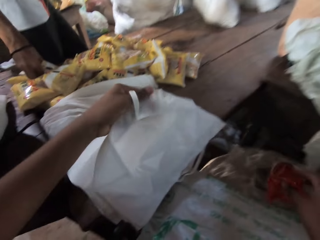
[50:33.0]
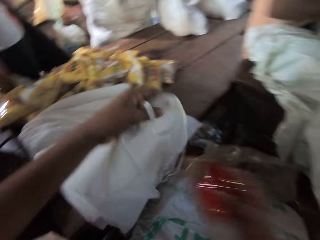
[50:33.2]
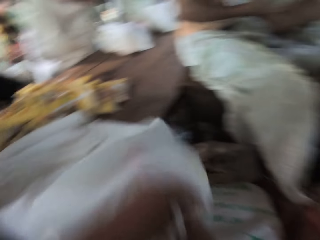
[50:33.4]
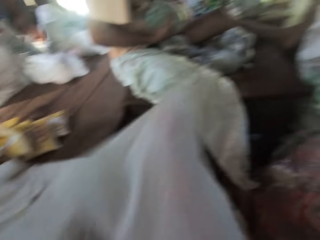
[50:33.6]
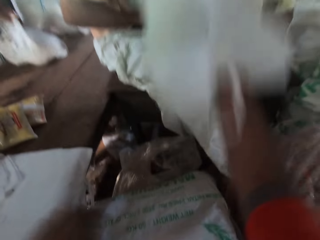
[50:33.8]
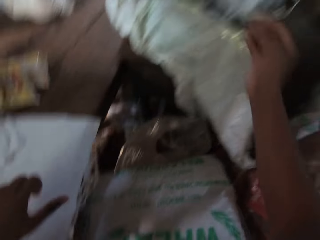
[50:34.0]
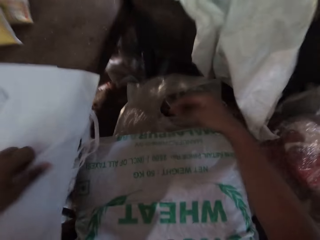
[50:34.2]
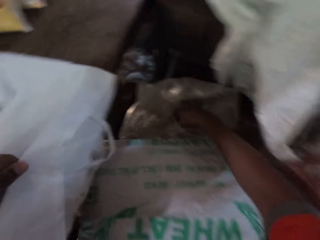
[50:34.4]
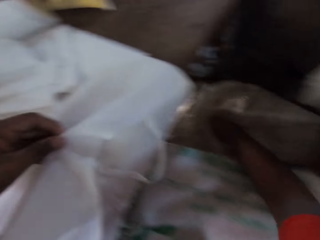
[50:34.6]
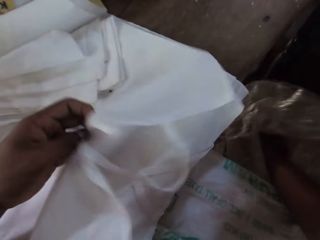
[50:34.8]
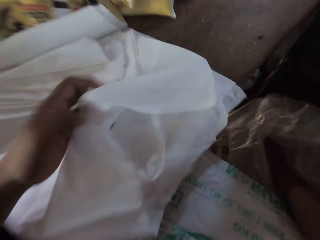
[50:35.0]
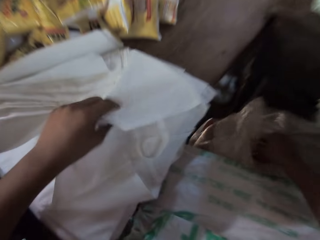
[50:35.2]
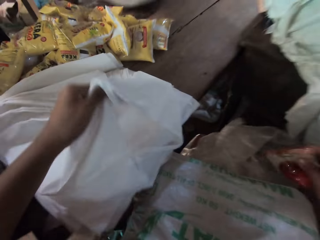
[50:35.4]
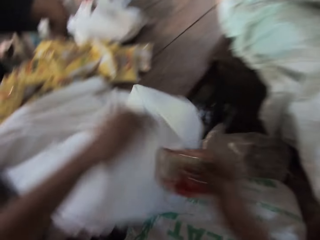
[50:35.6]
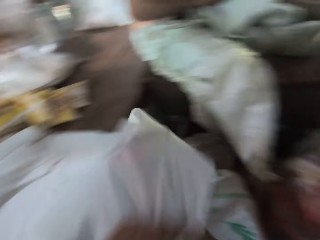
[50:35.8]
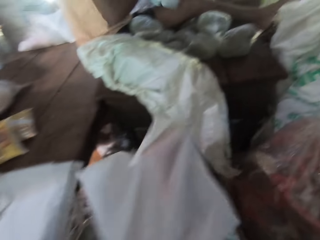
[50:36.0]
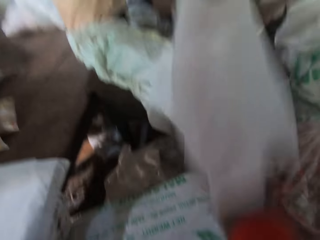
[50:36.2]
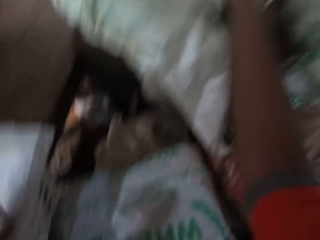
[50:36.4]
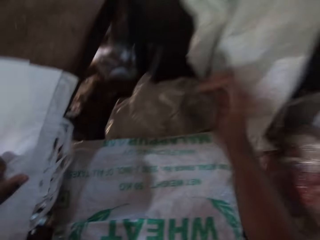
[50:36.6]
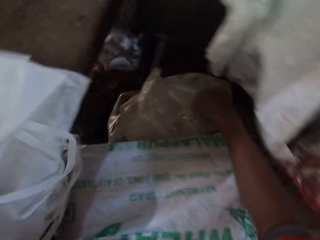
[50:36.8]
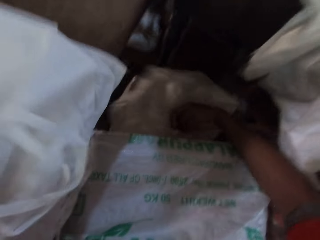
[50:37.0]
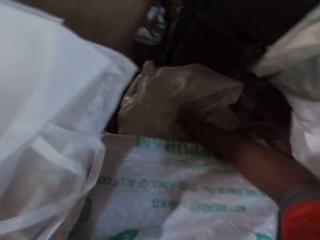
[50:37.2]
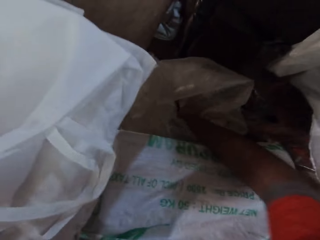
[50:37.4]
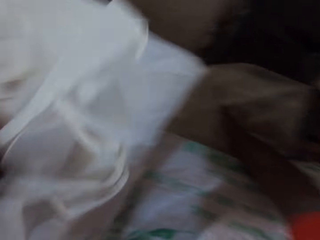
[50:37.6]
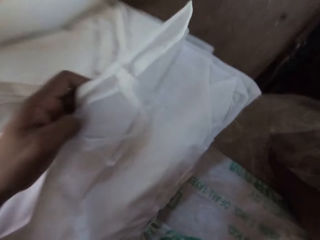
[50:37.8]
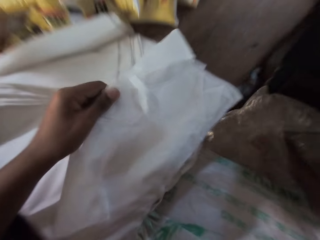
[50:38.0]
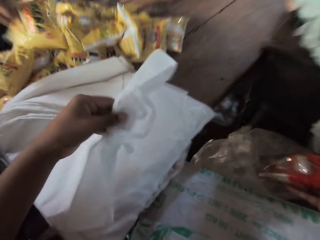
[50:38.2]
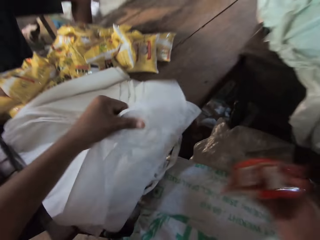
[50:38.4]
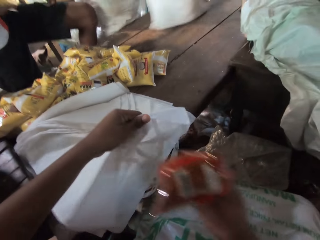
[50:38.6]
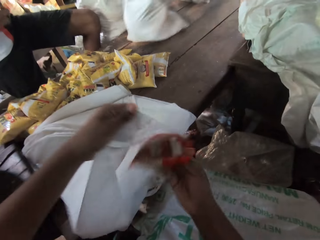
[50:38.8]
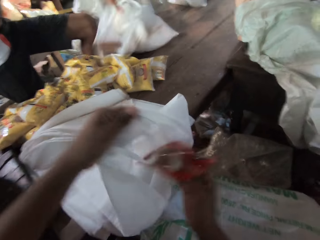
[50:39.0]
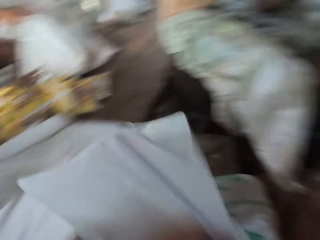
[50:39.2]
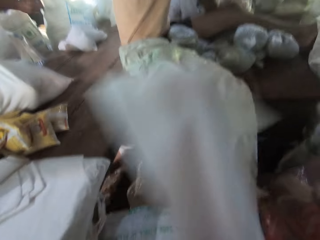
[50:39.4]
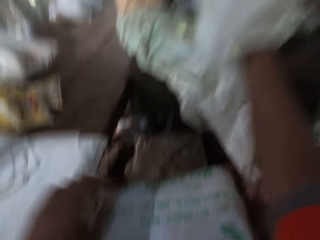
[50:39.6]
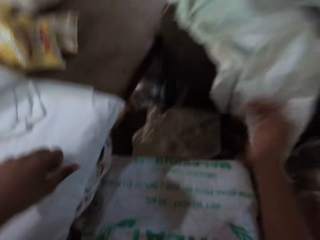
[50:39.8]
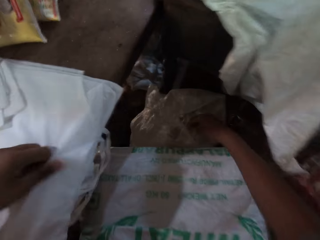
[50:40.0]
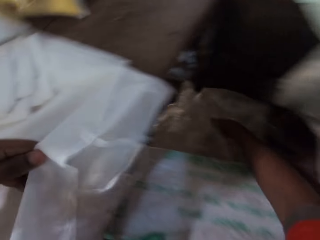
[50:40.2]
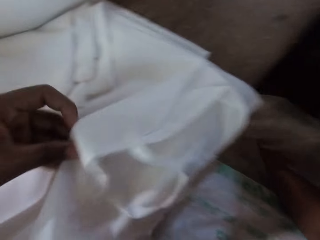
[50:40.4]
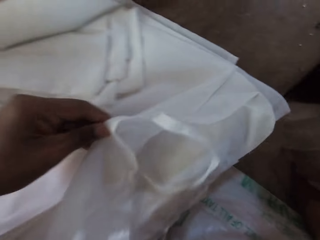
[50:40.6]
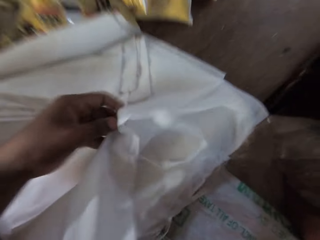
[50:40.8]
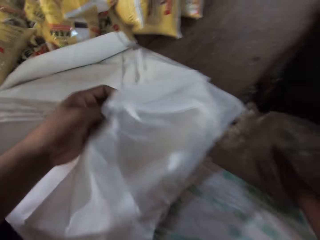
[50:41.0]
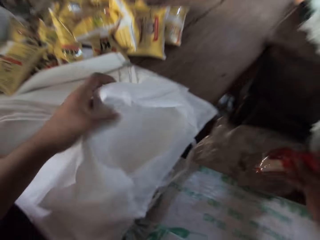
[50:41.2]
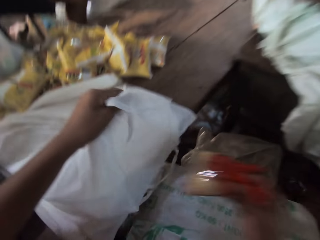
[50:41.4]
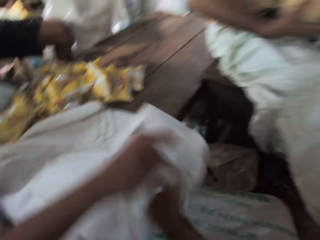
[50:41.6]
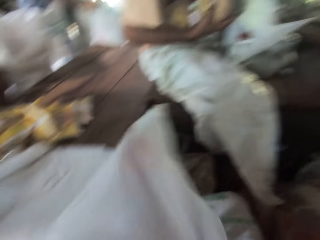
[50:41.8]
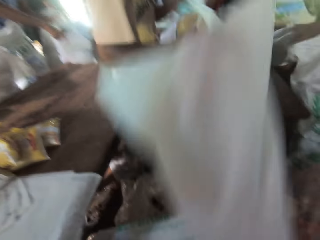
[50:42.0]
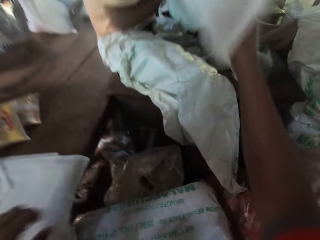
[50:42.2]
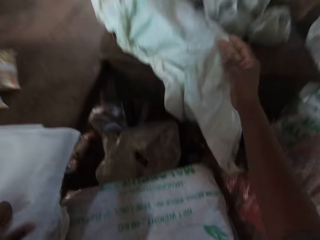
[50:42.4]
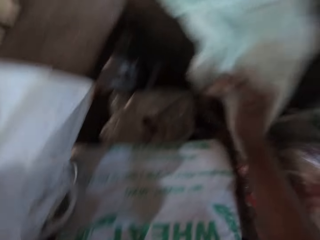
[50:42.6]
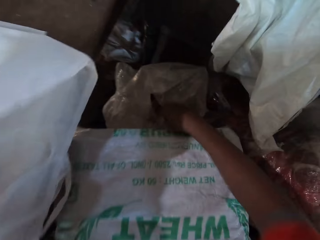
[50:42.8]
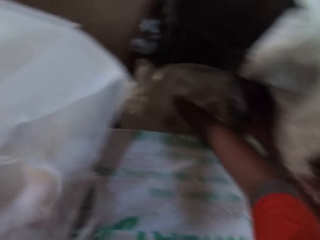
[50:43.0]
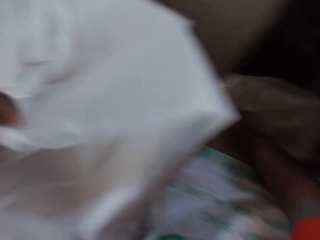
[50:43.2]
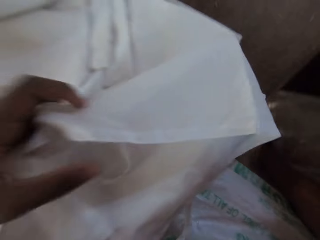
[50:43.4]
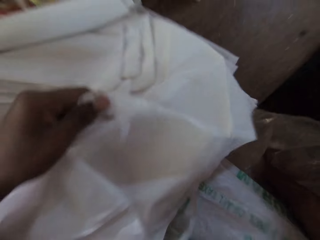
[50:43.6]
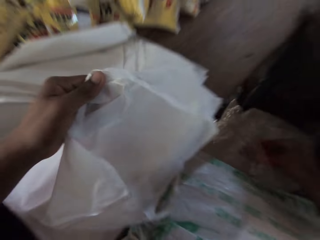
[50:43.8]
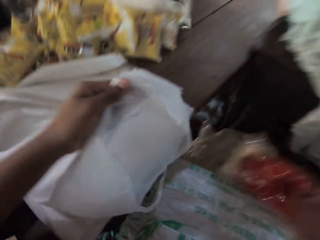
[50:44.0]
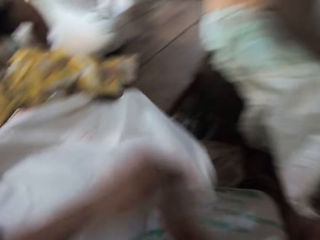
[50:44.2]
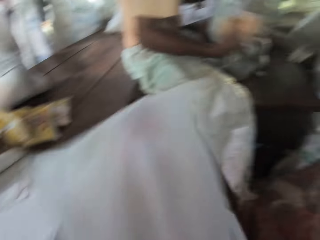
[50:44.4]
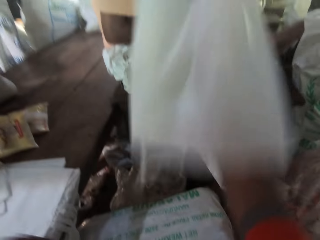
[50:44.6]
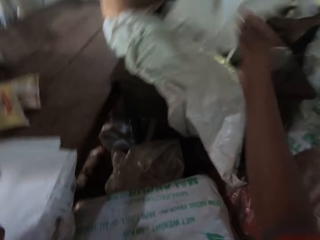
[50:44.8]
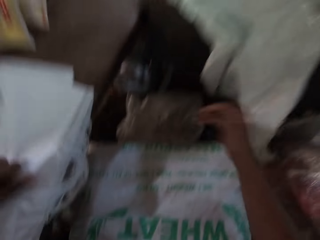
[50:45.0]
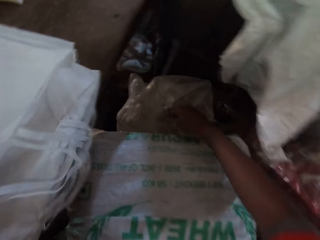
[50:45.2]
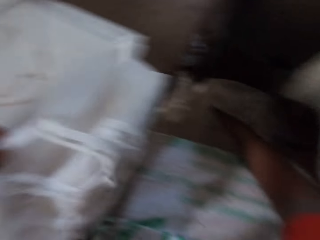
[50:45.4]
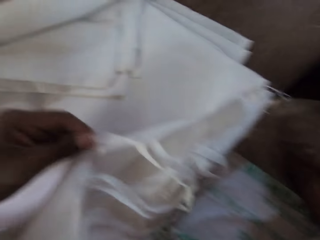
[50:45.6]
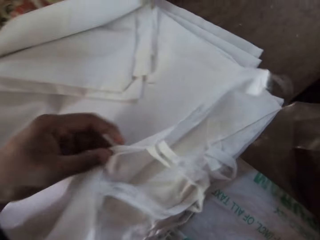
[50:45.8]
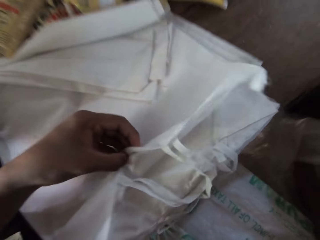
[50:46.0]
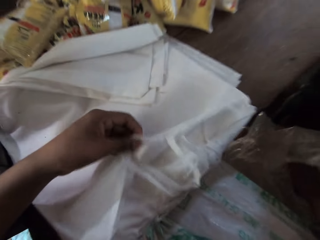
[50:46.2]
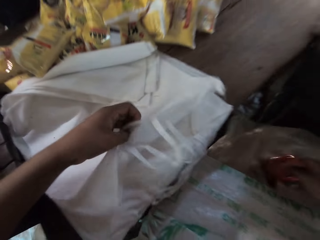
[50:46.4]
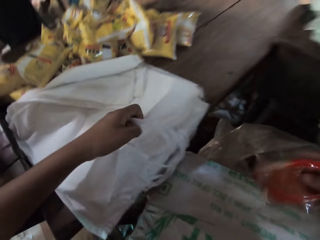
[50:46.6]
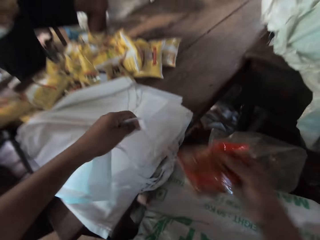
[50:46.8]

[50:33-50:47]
The camera wearer puts the packaged rice into the plastic bag on the table with his right hand. He drops the plastic bag onto the table with his right hand. He holds the plastic bag on the table with his left hand. He picks up the packaged rice from the sack on the floor with his right hand. He puts the packaged rice into the plastic bag on the table with his right hand. He drops the plastic bag onto the table with his right hand. He holds the plastic bag on the table with his left hand. He repacks the packs in the sack into bag packs. He picks up the packaged rice from the sack on the floor with his right hand. He puts the packaged rice into the plastic bag on the table with his right hand. He drops the plastic bag onto the table with his right hand. He holds the plastic bag on the table with his left hand. He picks up the packaged rice from the sack on the floor with his right hand. He puts the packaged rice into the plastic bag on the table with his right hand. He drops the plastic bag onto the table with his right hand. He holds the plastic bag on the table with his left hand. He picks up the packaged rice from the sack on the floor with his right hand. He puts the packaged rice into the plastic bag on the table with his right hand. He drops the plastic bag onto the table with his right hand. He holds the plastic bag on the table with his left hand. He picks up the packaged rice from the sack on the floor with his right hand.

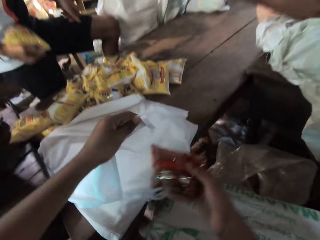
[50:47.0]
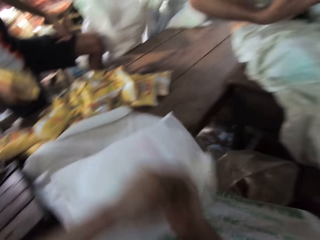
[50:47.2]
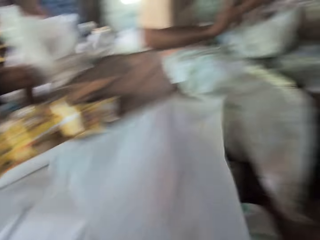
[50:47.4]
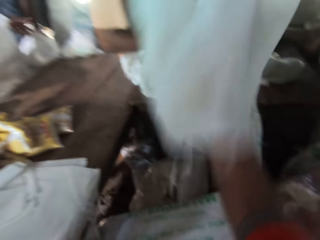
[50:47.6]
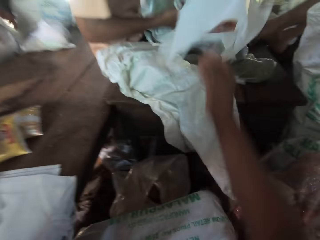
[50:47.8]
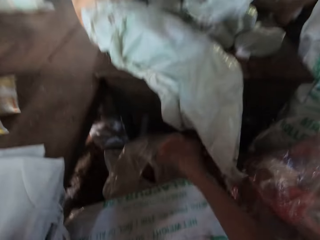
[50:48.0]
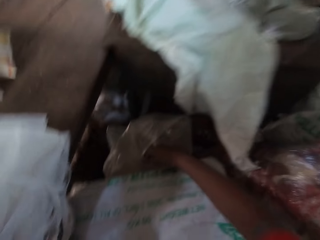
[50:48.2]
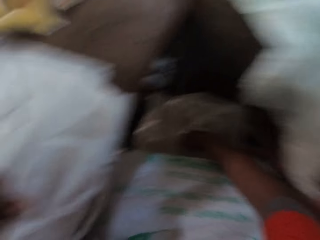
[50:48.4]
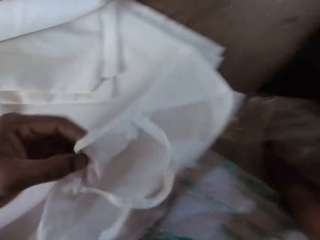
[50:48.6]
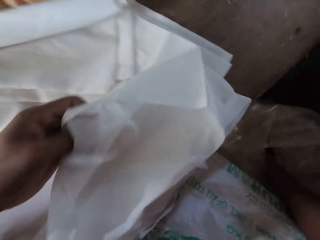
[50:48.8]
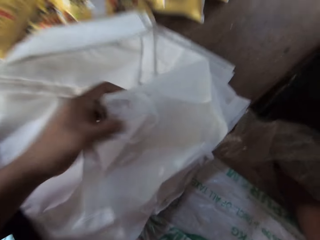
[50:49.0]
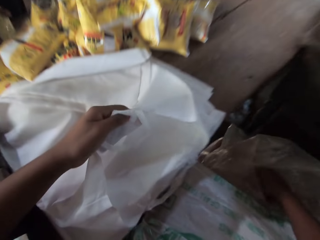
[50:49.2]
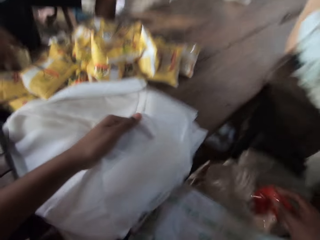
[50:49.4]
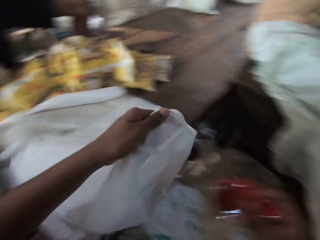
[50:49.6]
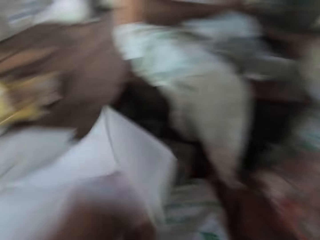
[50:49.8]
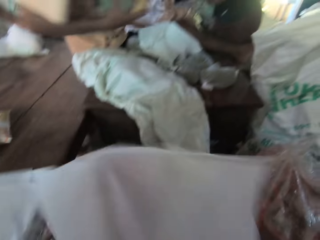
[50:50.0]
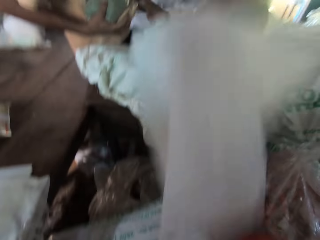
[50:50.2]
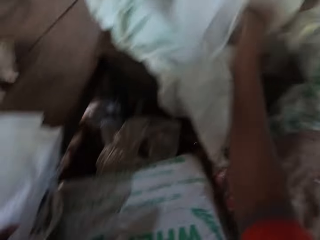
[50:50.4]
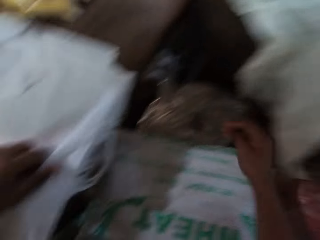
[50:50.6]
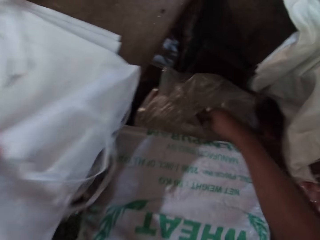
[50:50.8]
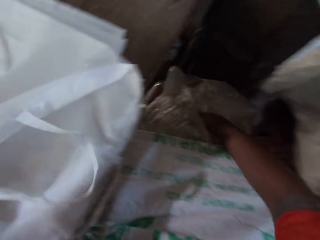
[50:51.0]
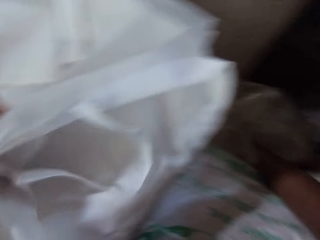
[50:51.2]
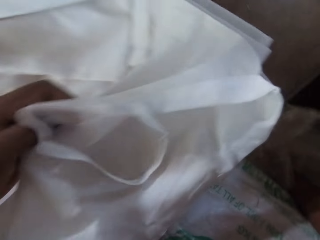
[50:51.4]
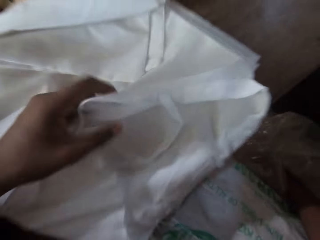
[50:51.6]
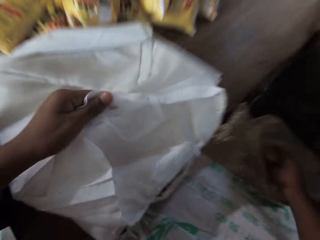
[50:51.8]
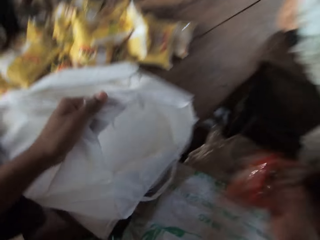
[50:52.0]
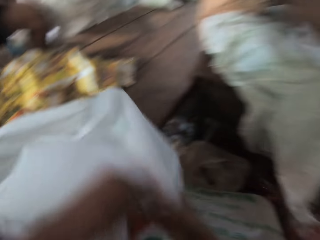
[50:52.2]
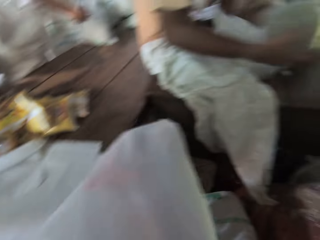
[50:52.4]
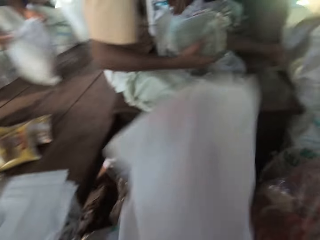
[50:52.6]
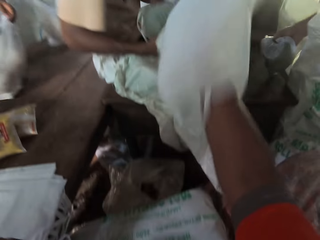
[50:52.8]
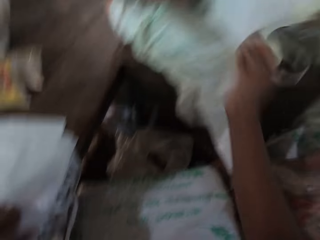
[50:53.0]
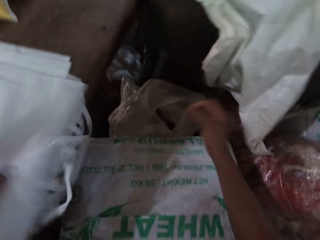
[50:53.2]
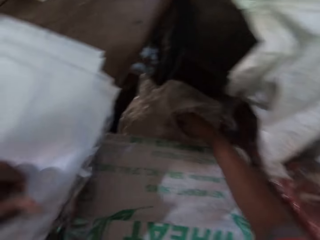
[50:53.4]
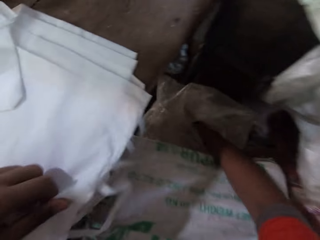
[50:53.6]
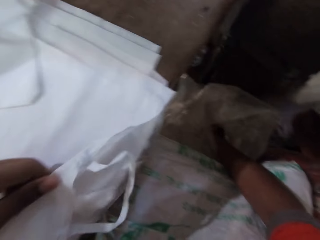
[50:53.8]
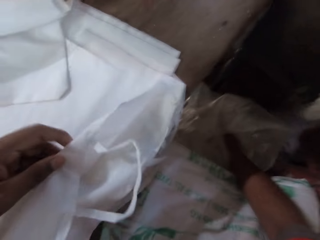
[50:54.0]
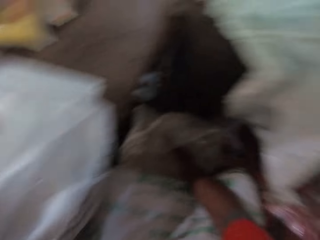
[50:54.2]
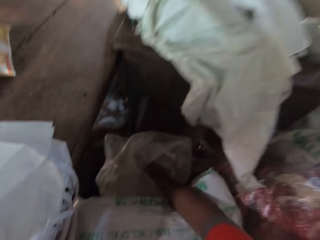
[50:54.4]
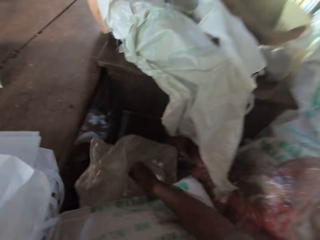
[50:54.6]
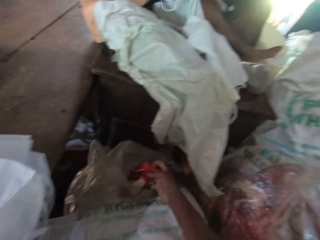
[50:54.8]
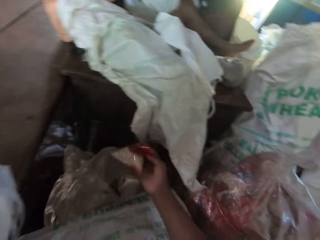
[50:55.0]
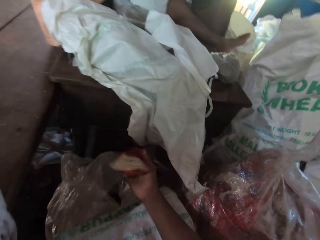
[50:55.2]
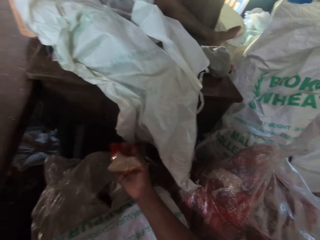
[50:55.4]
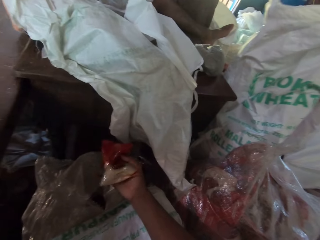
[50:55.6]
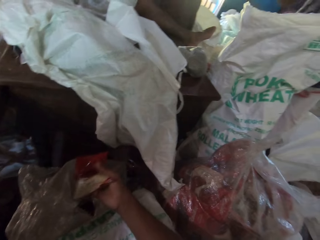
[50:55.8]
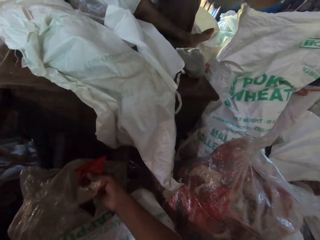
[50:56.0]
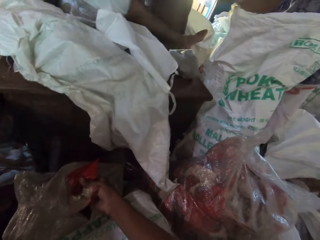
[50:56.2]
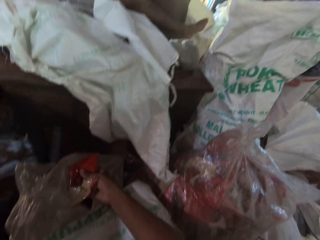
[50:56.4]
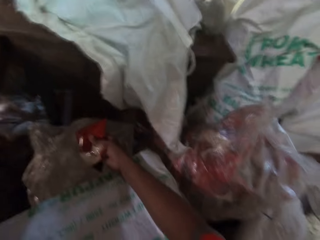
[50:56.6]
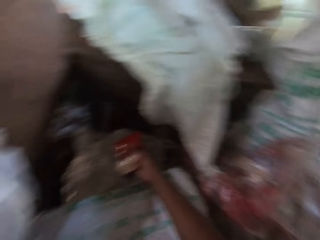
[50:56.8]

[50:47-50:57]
The camera wearer puts the packaged rice into the plastic bag on the table with his right hand. He drops the plastic bag onto the table with his right hand. He holds the plastic bag on the table with his left hand. He picks up the packaged rice from the sack on the floor with his right hand. He puts the packaged rice into the plastic bag on the table with his right hand. He drops the plastic bag onto the table with his right hand. He holds the plastic bag on the table with his left hand. He picks up the packaged rice from the sack on the floor with his right hand. He puts the packaged rice into the plastic bag on the table with his right hand. He drops the plastic bag onto the table with his right hand. He holds the plastic bag on the table with his left hand. He picks up the packaged rice from the sack on the floor with his right hand.
